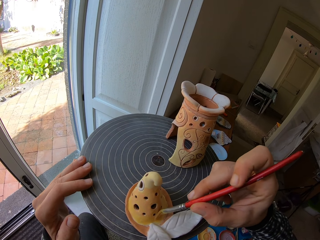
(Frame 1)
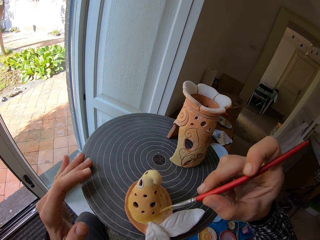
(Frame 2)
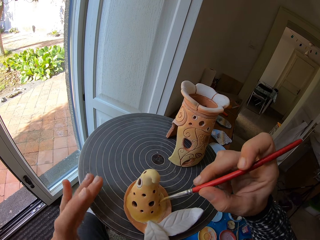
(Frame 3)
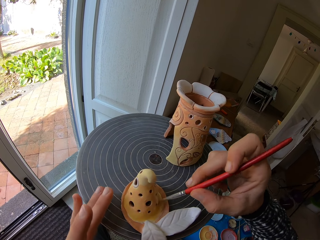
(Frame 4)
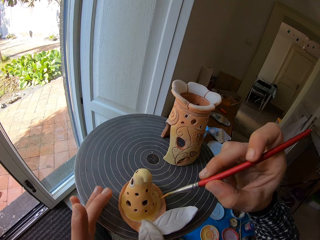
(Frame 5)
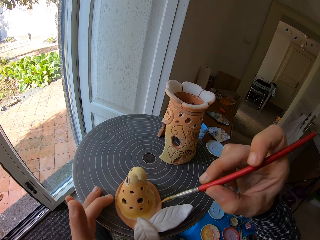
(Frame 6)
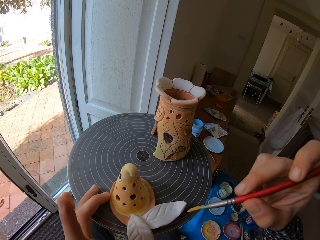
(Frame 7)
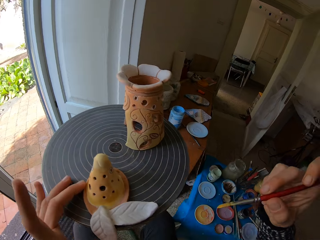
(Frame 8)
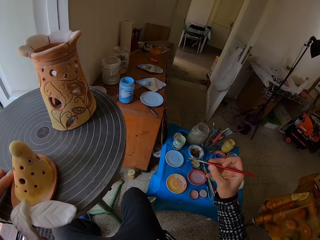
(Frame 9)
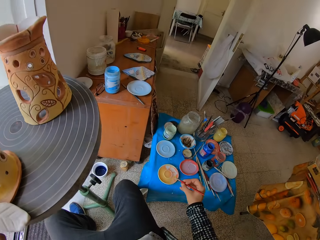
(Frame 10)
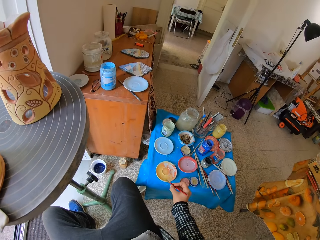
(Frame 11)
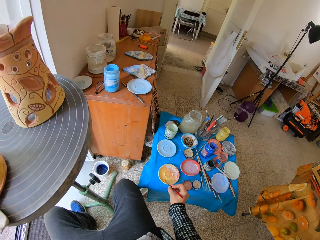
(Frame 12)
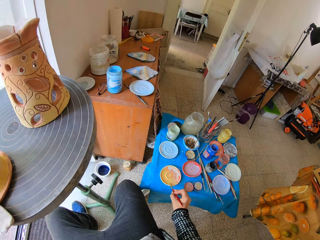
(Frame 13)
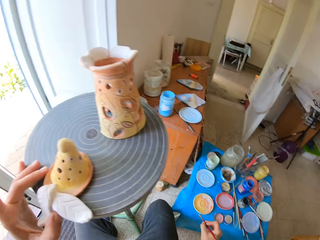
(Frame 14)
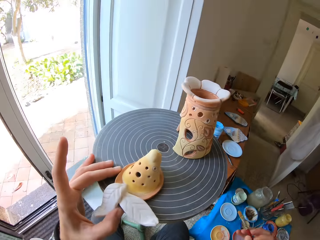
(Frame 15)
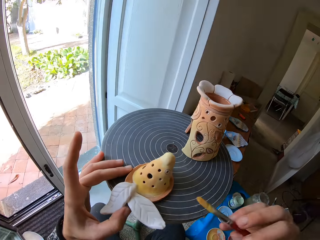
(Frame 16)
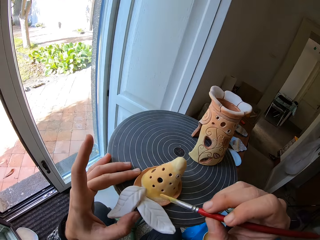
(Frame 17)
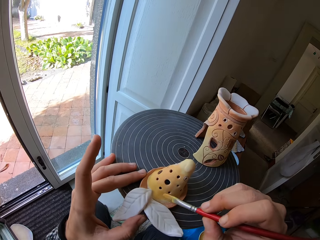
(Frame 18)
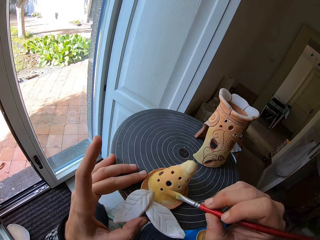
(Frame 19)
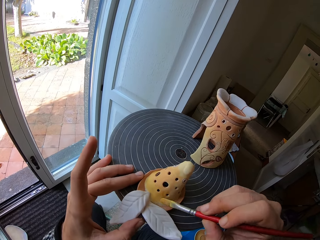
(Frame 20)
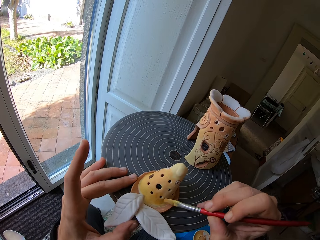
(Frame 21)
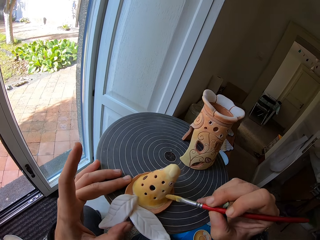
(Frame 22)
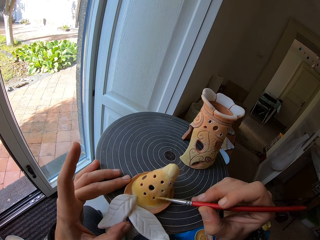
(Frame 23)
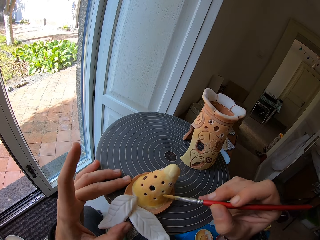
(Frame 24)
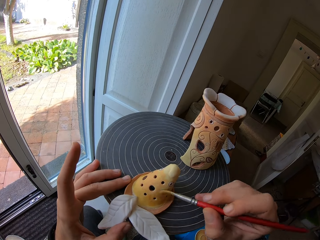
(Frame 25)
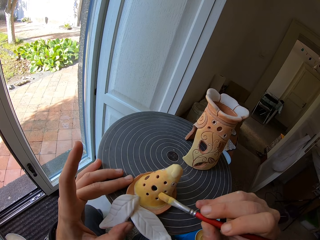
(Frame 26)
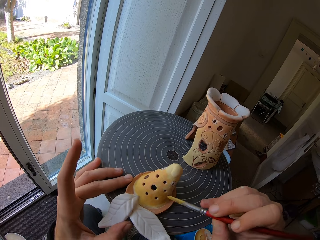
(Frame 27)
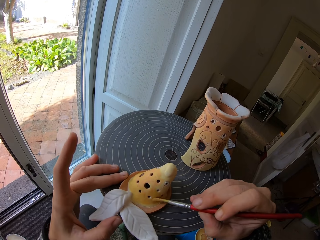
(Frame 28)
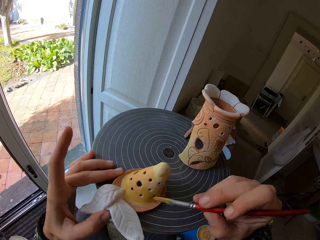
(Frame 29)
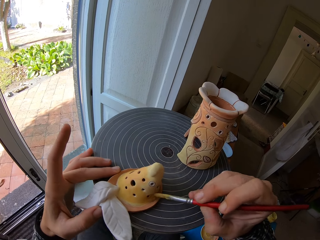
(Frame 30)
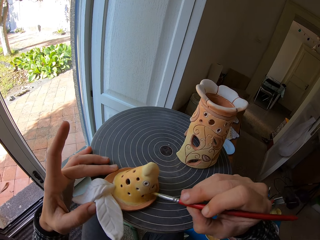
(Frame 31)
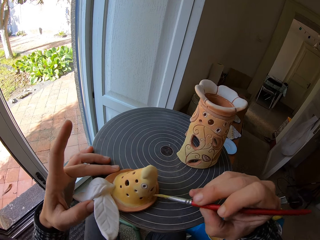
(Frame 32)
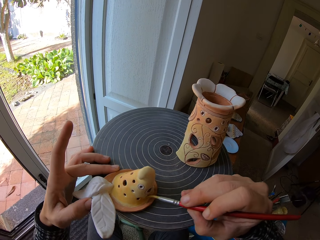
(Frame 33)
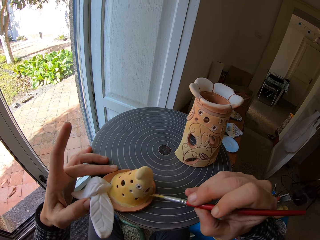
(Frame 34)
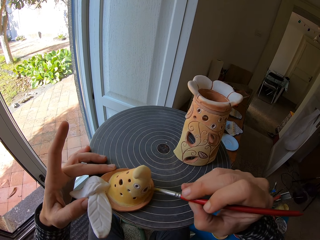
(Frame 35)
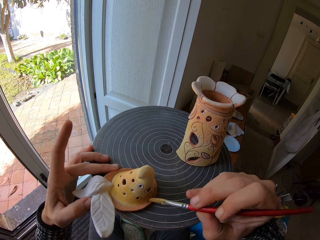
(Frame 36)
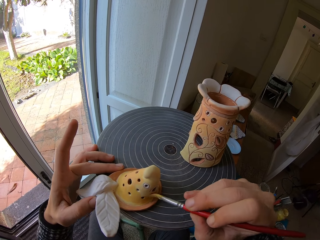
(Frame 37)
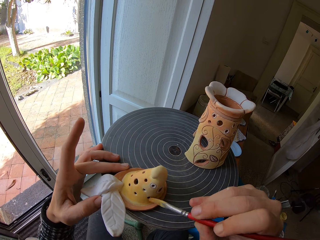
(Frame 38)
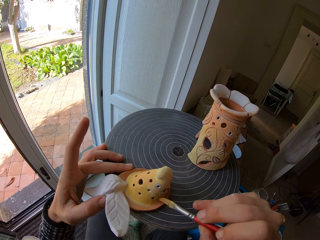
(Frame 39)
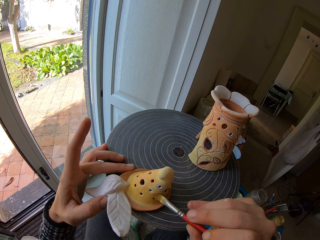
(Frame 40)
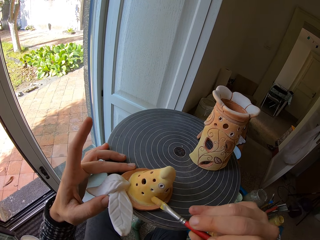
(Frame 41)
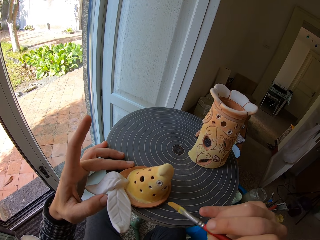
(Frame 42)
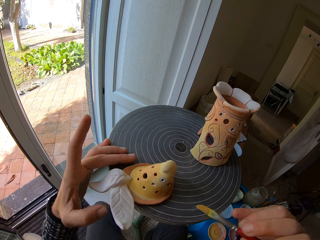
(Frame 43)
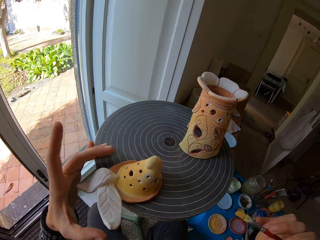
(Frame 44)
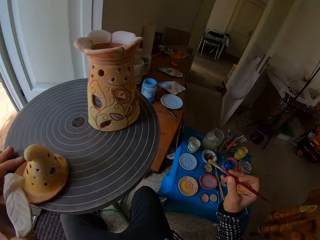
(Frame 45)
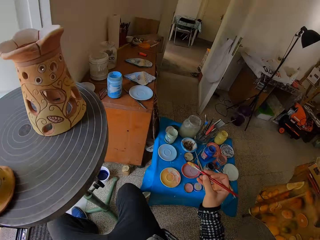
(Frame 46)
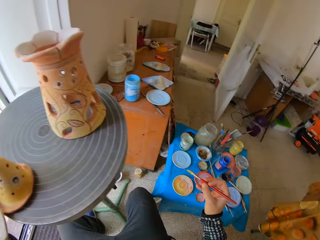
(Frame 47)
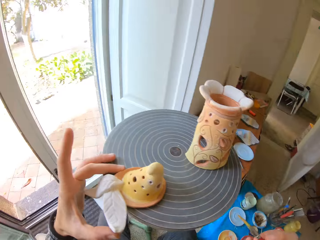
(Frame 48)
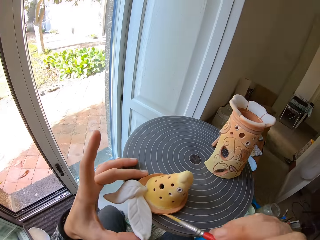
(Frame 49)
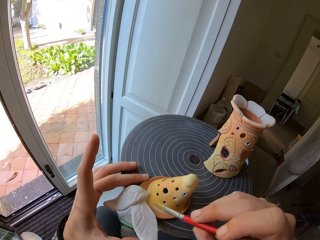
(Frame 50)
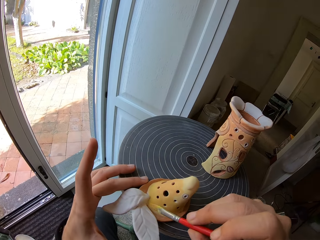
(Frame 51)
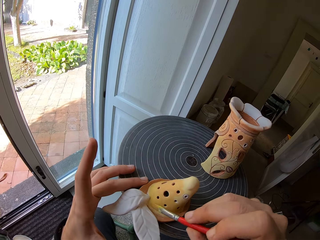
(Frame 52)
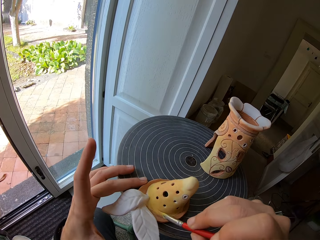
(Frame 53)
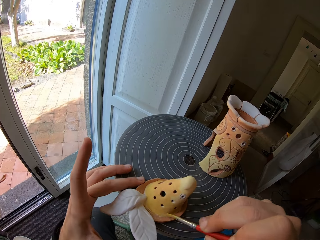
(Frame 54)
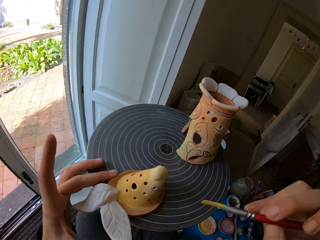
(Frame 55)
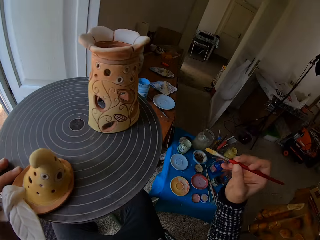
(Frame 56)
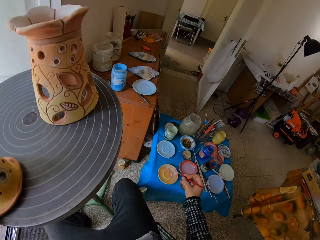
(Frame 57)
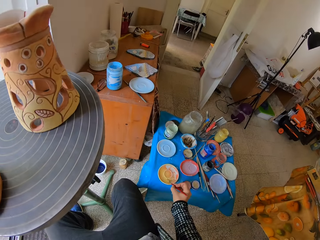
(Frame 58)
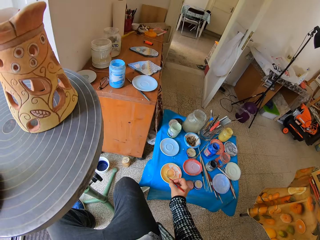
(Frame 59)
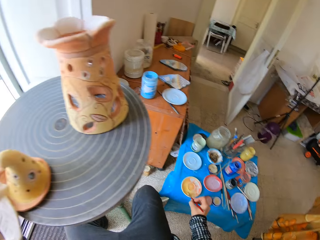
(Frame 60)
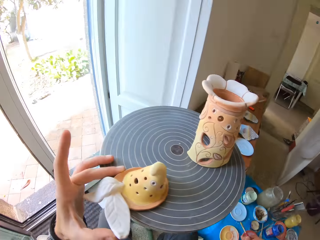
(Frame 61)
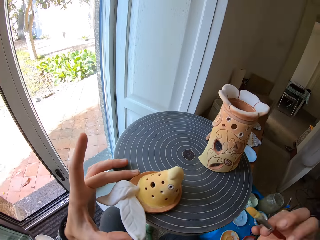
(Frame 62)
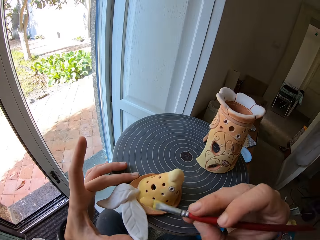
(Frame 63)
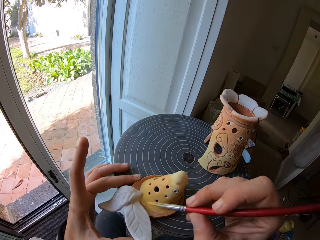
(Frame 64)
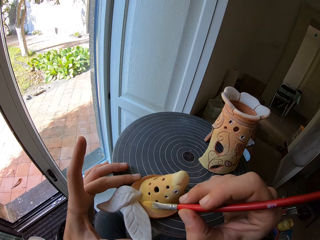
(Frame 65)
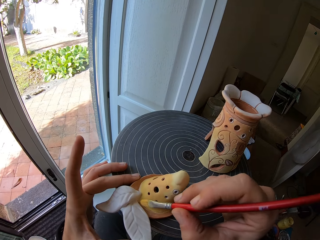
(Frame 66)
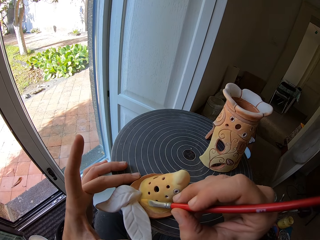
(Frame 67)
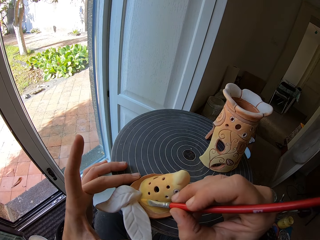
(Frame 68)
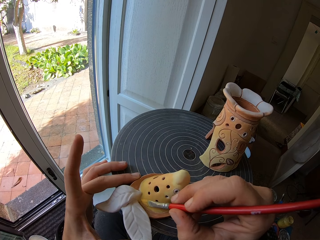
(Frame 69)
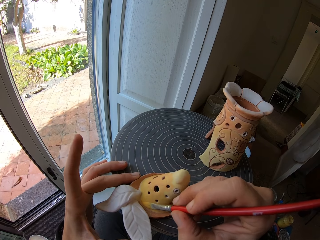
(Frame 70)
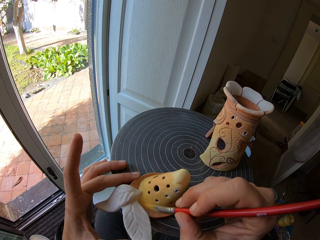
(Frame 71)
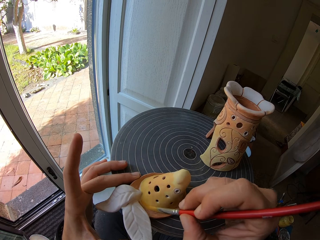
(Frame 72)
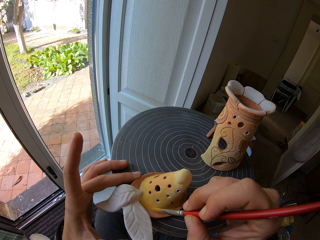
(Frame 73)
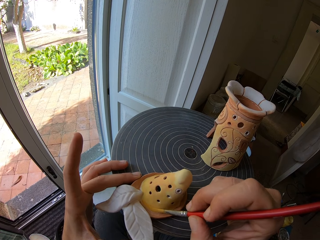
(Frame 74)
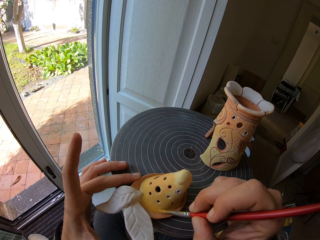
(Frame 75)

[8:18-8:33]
The camera wearer rubs the paintbrush in the paint on the art plate with his right hand. He paints the pottery artwork with the paint brush in his right hand. He adjusts the pottery artwork on the pottery wheel with his left hand. He turns the working table. He paints the pottery artwork with the paint brush in his right hand. He rubs the paintbrush in the paint on the art plate with his right hand. He paints the pottery artwork with the paint brush in his right hand.

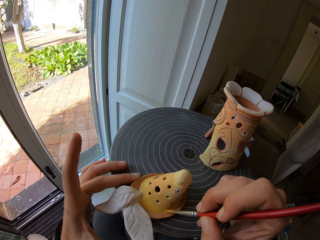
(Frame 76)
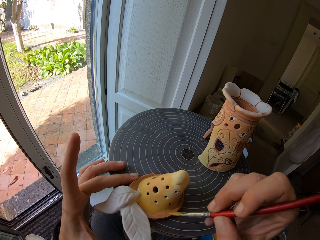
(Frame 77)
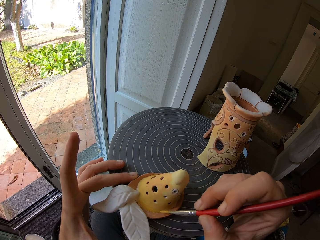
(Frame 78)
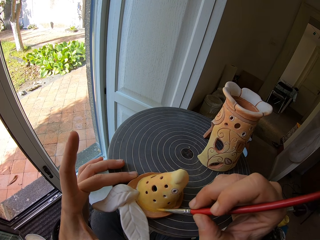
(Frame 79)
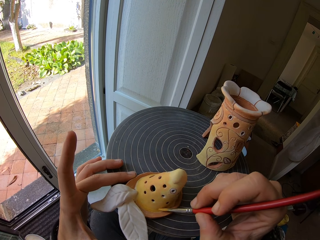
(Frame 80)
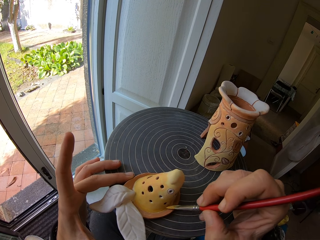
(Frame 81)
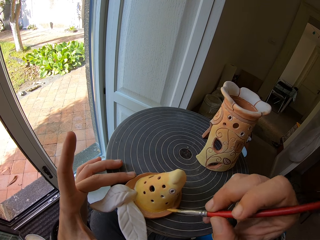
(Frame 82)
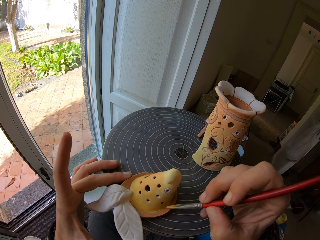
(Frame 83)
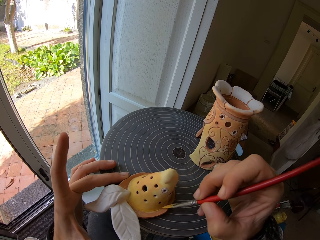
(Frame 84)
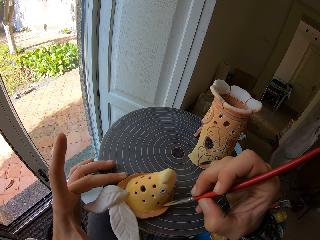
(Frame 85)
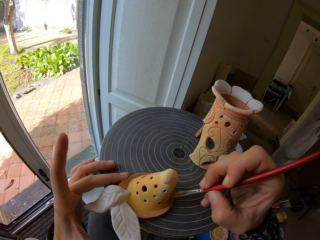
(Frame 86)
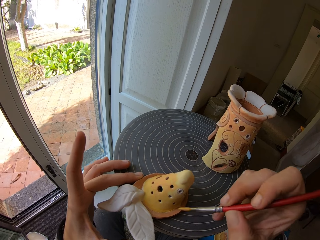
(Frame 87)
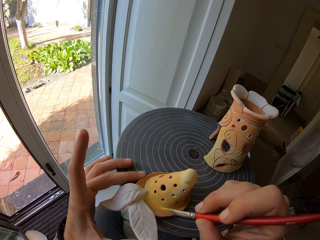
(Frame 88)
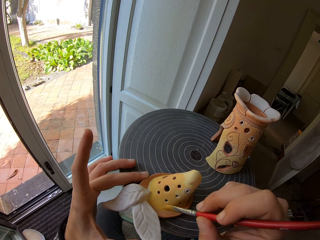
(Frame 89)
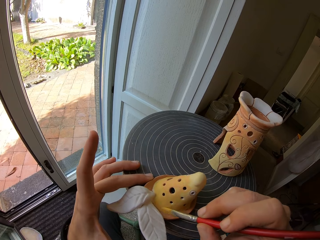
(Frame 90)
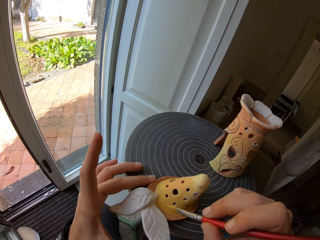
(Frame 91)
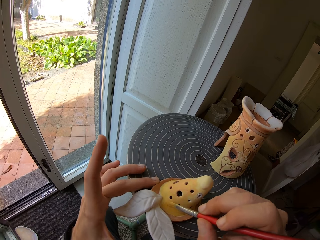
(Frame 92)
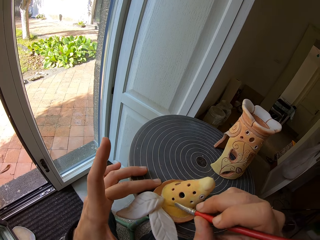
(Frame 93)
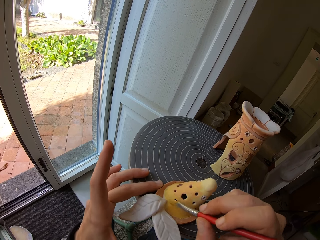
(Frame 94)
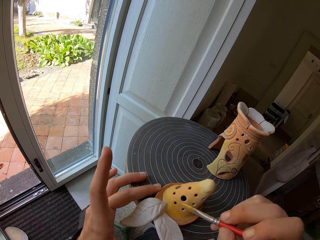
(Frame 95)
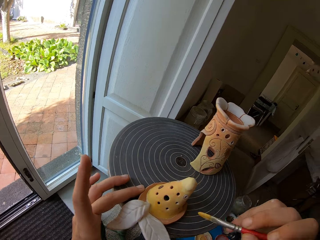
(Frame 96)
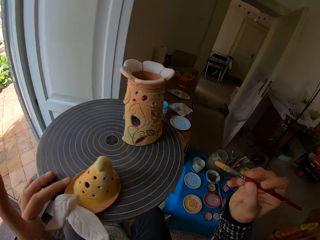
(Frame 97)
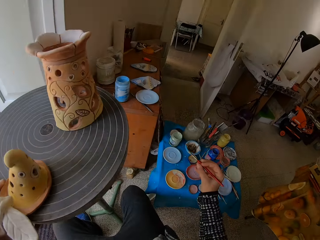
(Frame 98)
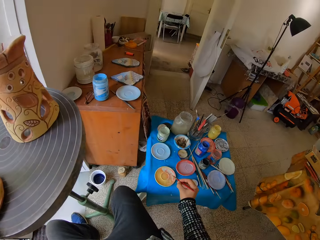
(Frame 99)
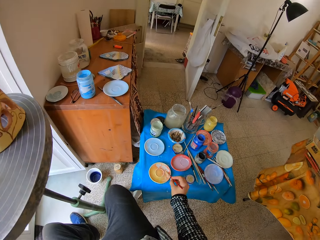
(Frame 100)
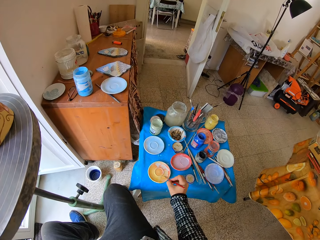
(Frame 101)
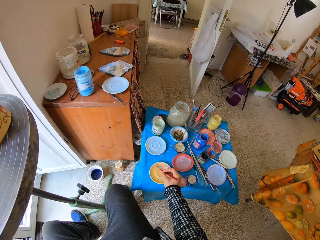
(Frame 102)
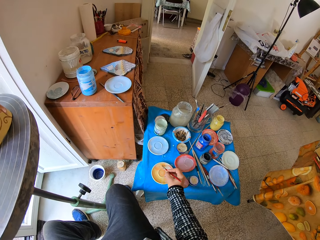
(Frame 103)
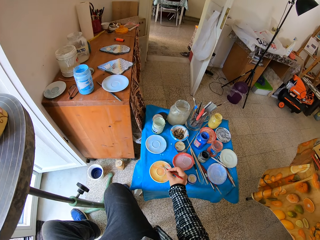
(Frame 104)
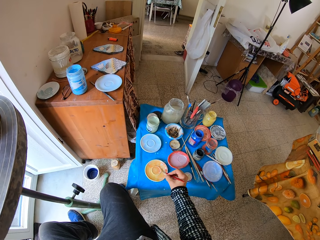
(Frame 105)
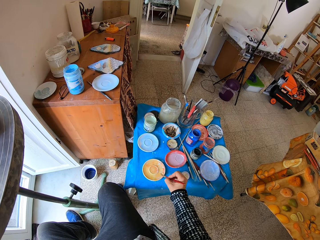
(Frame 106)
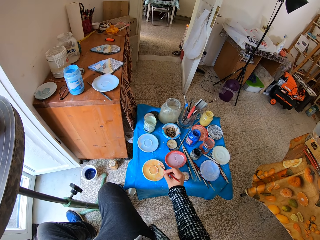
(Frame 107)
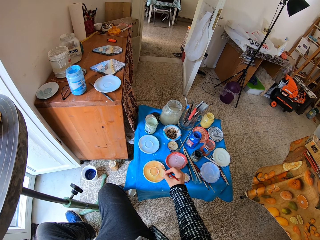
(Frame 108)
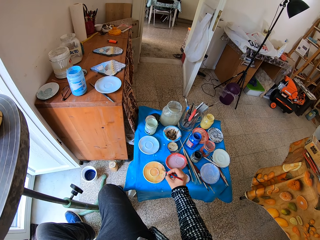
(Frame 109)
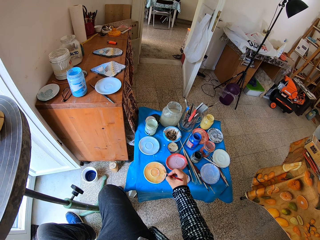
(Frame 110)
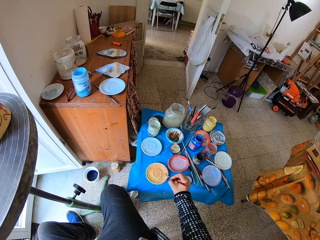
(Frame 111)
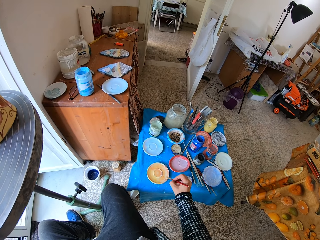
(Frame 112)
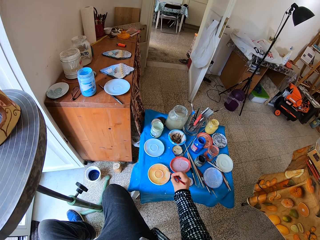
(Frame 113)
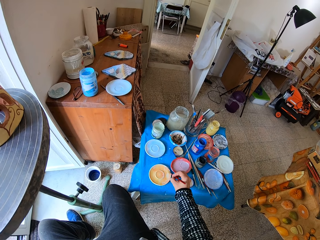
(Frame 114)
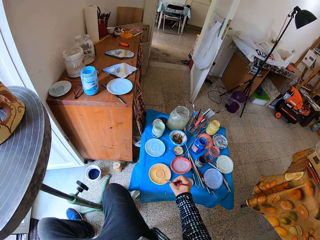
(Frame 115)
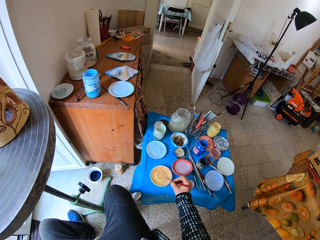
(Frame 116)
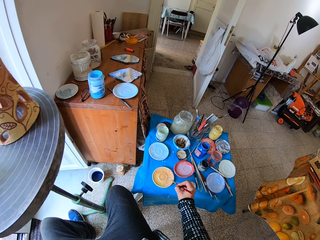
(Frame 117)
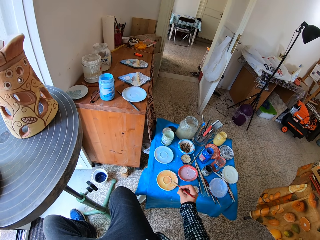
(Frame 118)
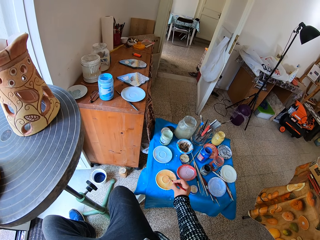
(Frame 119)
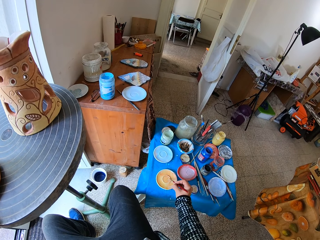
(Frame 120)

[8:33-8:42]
The camera wearer rubs the paintbrush in the paint on the art plate with his right hand.
